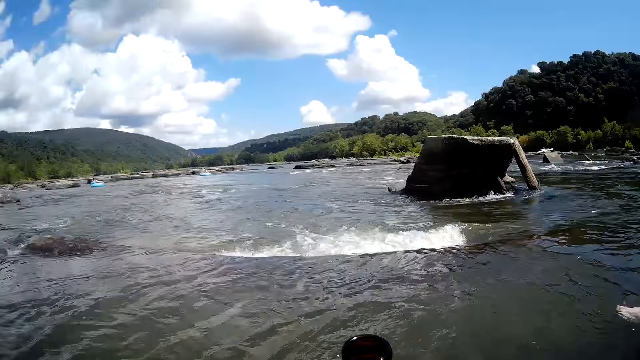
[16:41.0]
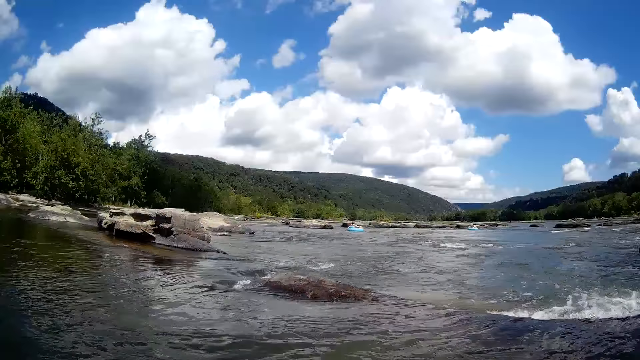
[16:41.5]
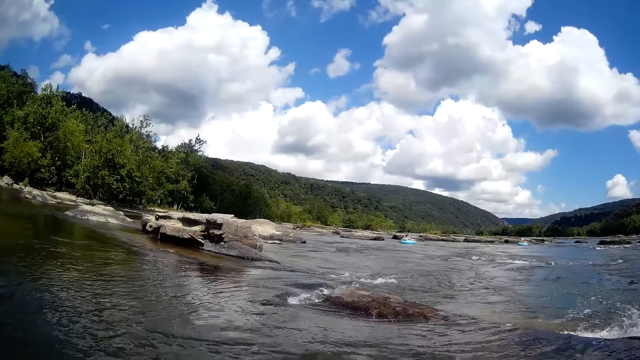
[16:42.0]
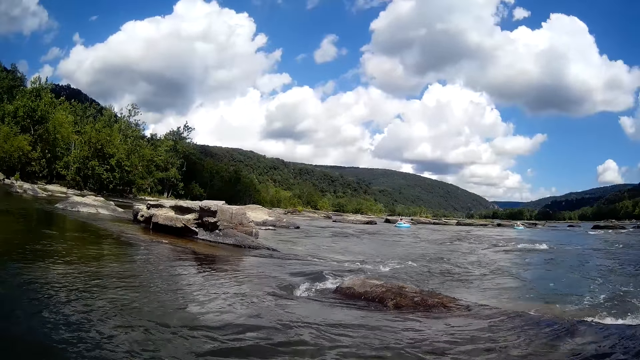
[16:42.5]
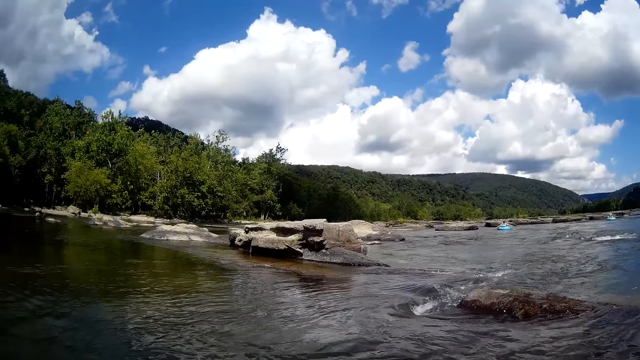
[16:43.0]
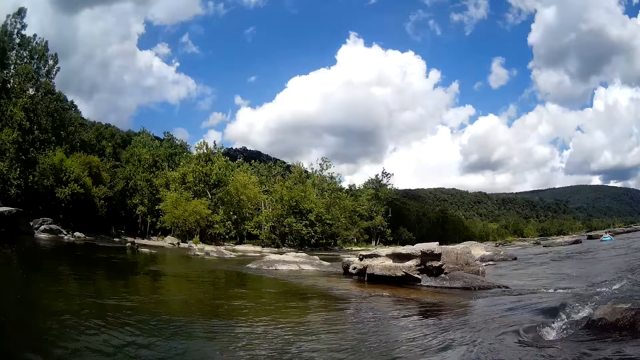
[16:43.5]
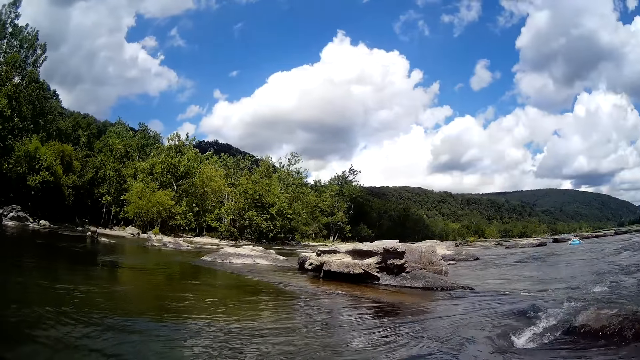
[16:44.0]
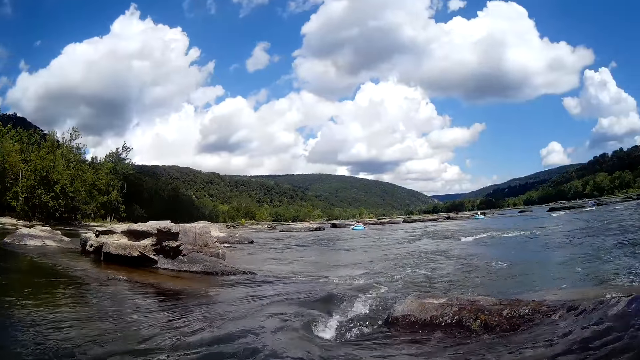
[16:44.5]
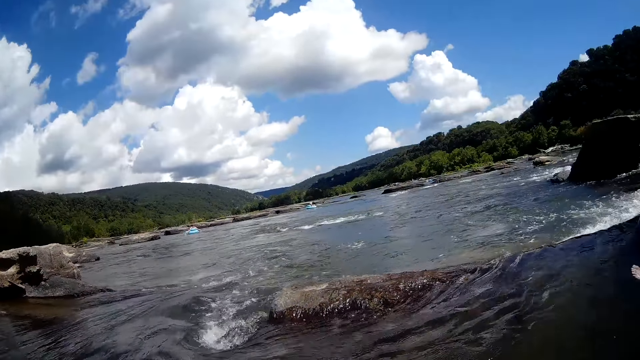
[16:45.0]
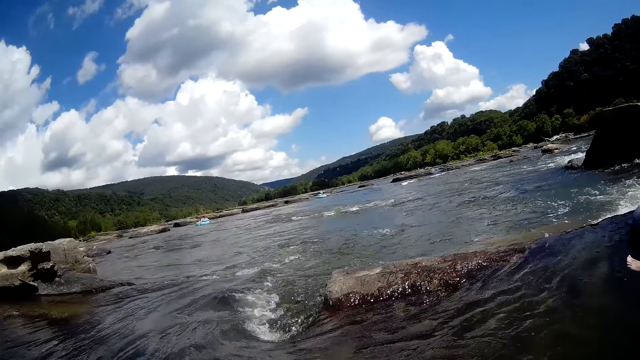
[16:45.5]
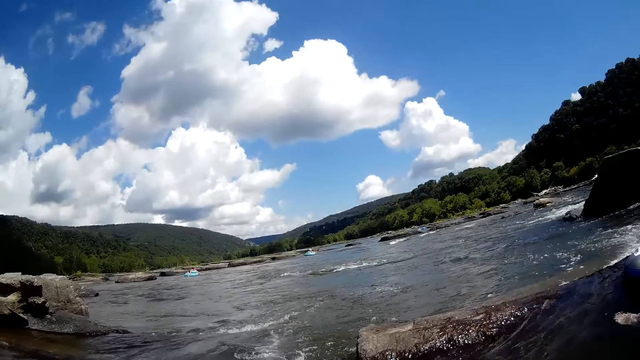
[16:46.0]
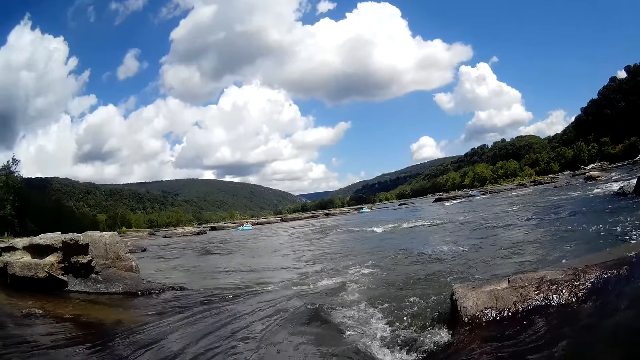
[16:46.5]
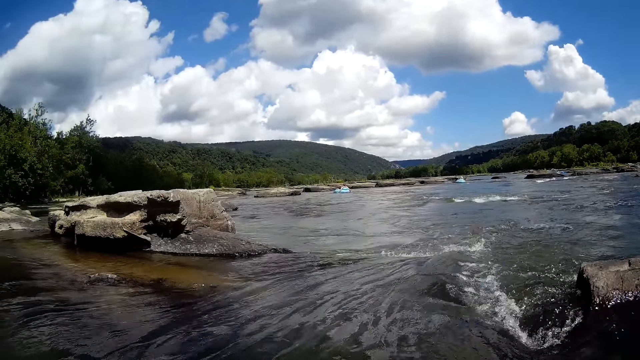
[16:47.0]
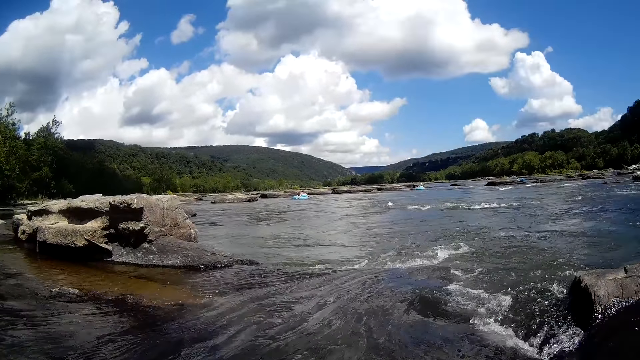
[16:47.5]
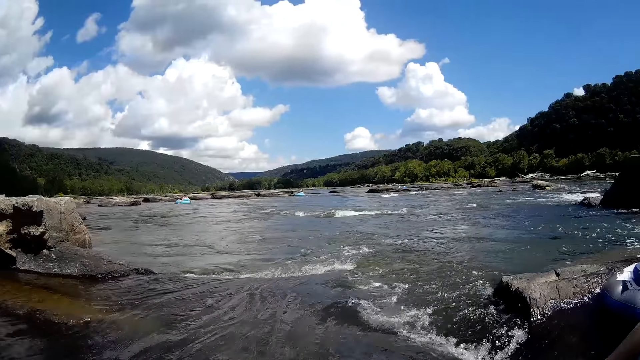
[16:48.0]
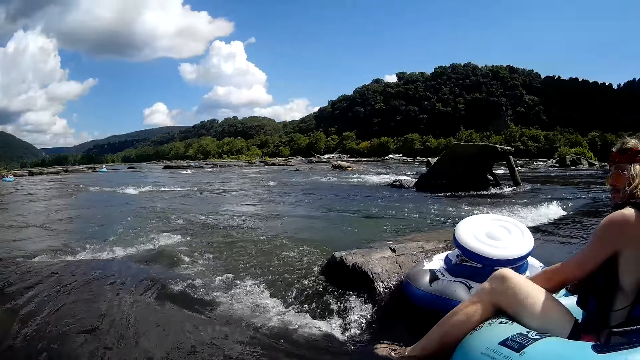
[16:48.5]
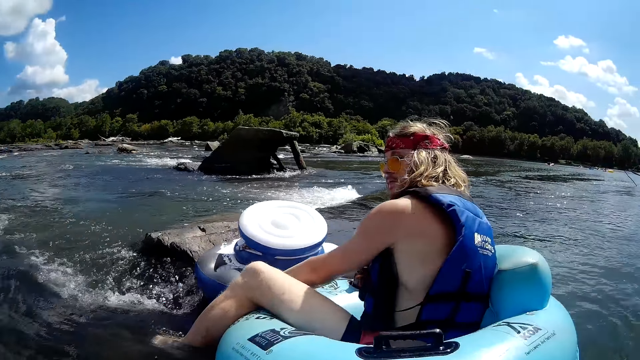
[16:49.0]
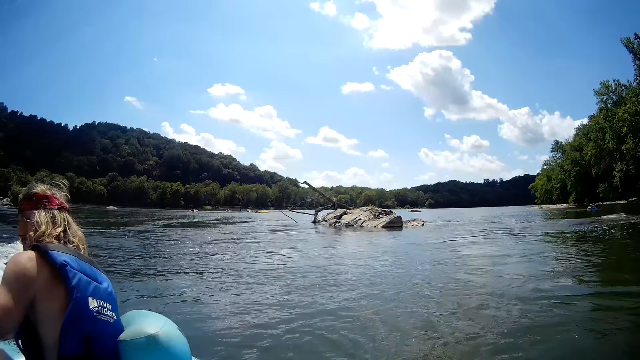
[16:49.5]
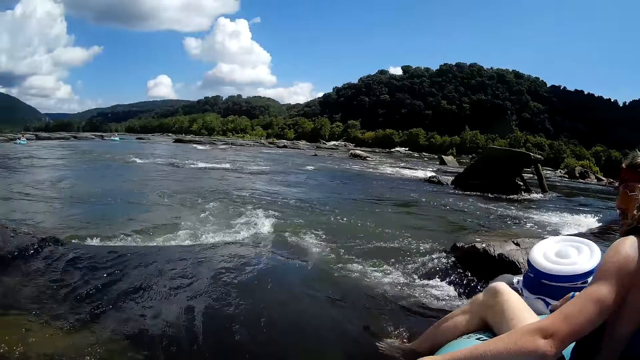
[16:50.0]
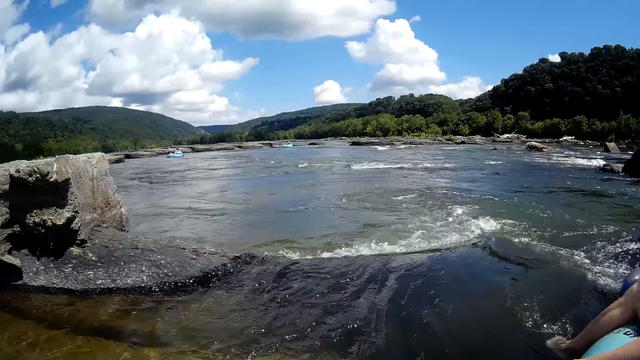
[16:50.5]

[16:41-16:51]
The camera wearer converses with a man. They look around the lake. The man moves on the lake.

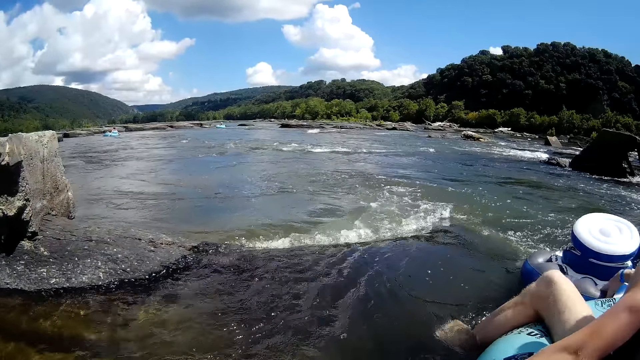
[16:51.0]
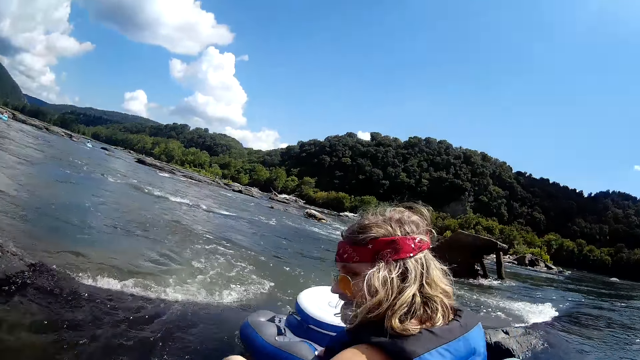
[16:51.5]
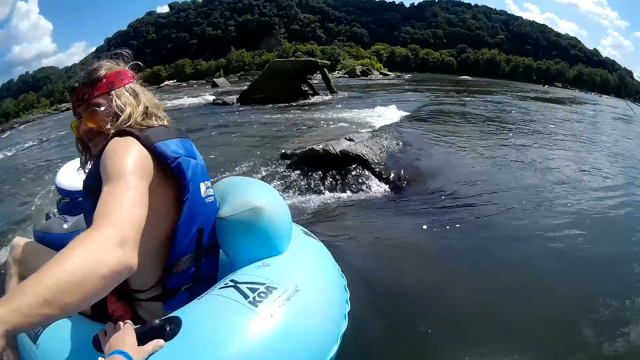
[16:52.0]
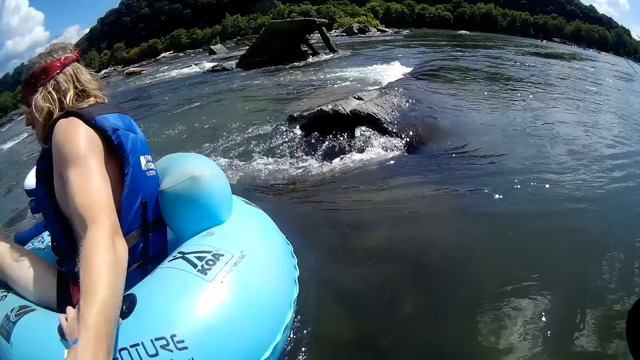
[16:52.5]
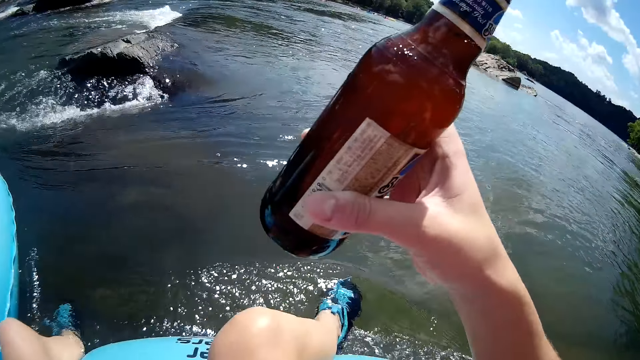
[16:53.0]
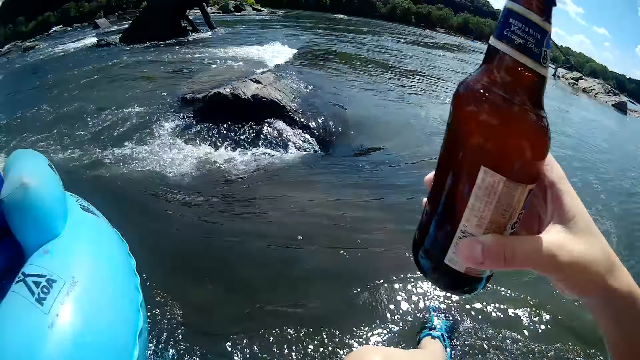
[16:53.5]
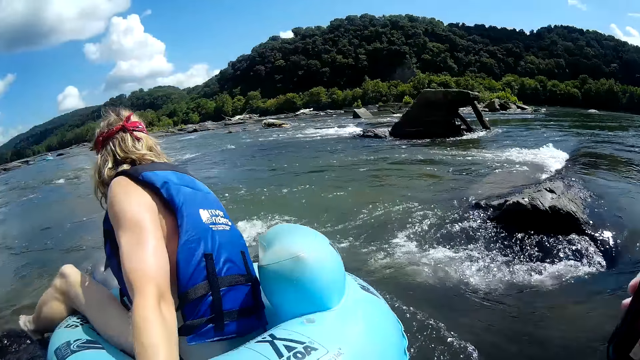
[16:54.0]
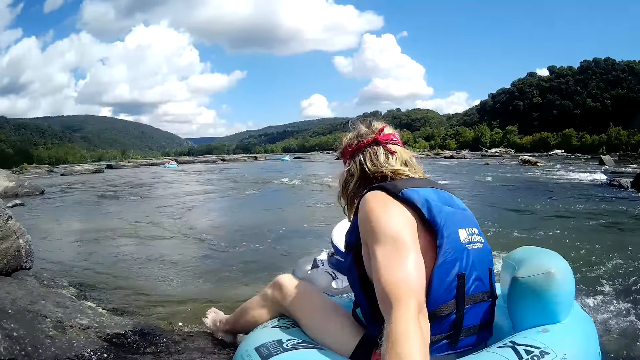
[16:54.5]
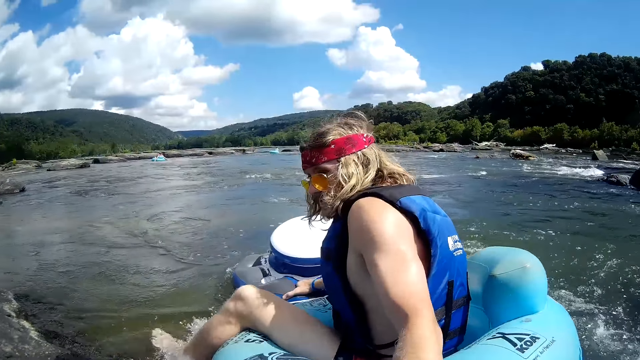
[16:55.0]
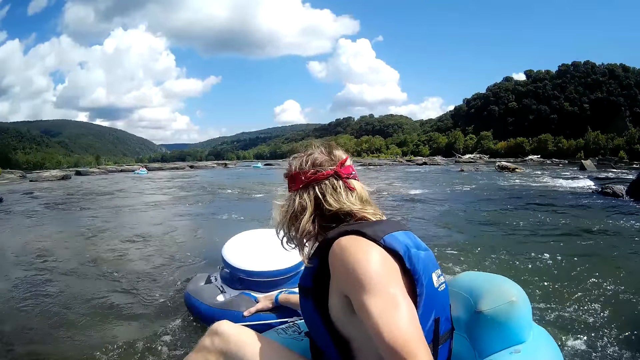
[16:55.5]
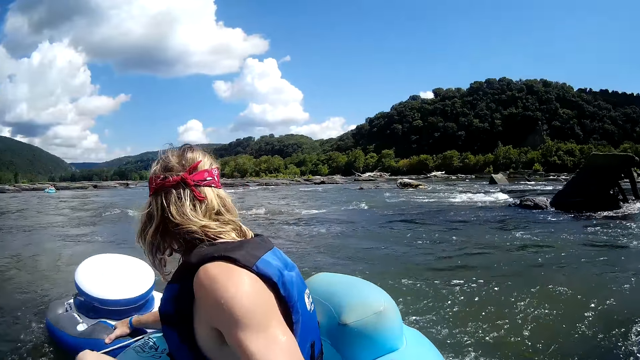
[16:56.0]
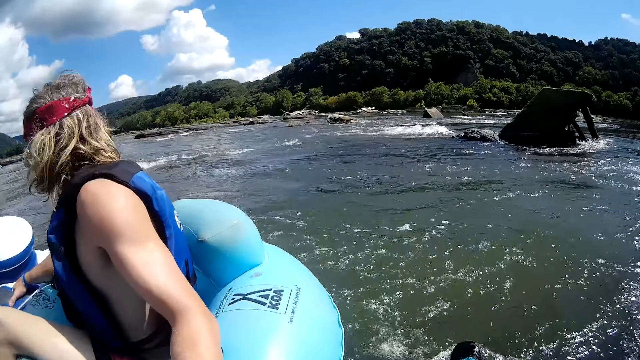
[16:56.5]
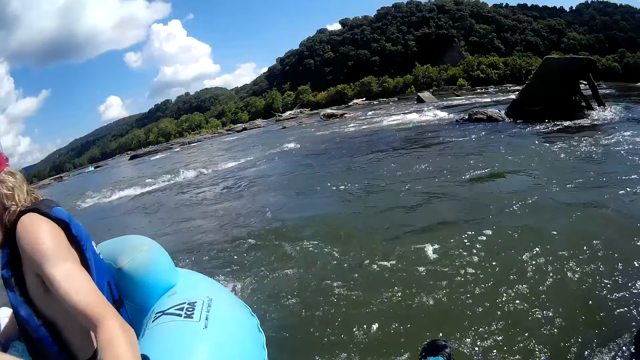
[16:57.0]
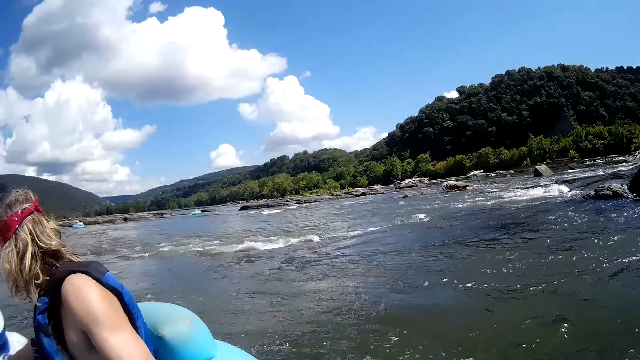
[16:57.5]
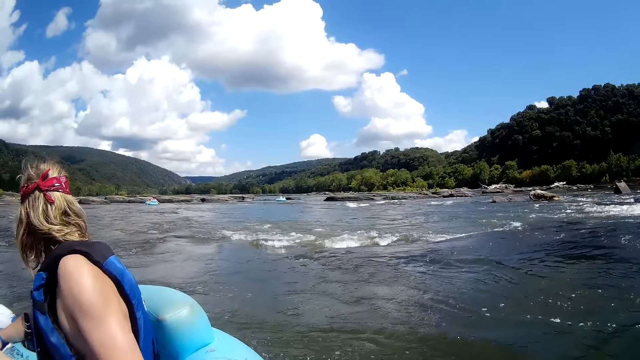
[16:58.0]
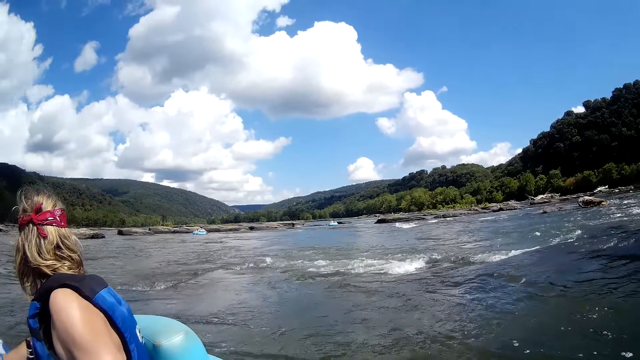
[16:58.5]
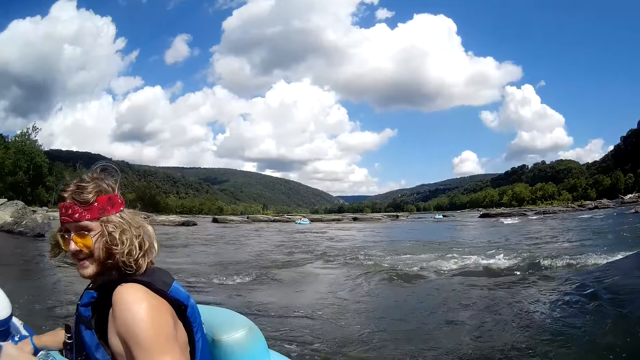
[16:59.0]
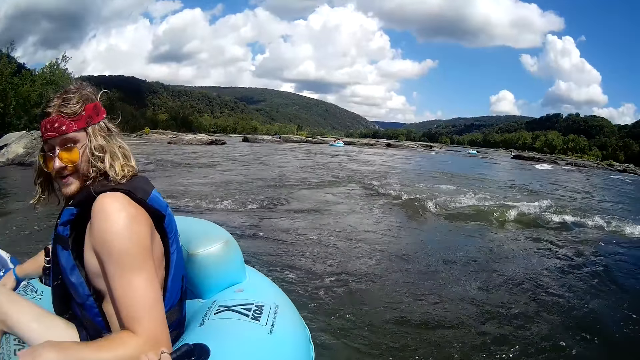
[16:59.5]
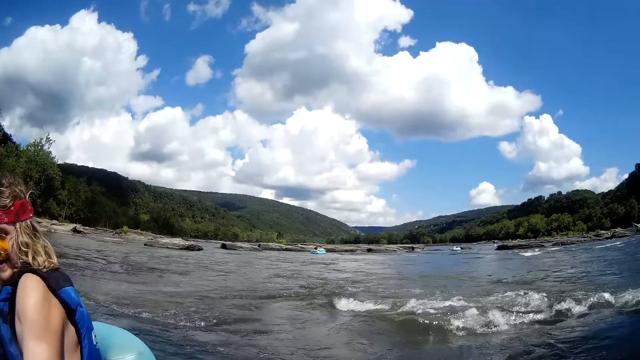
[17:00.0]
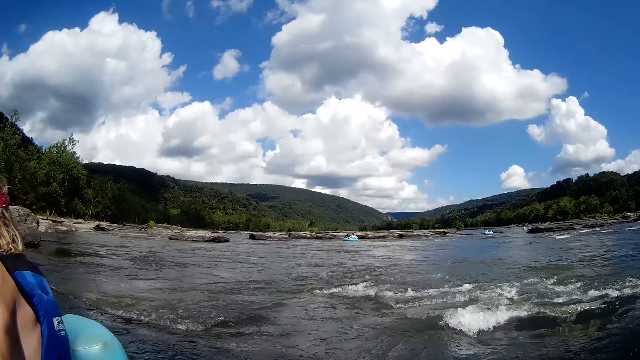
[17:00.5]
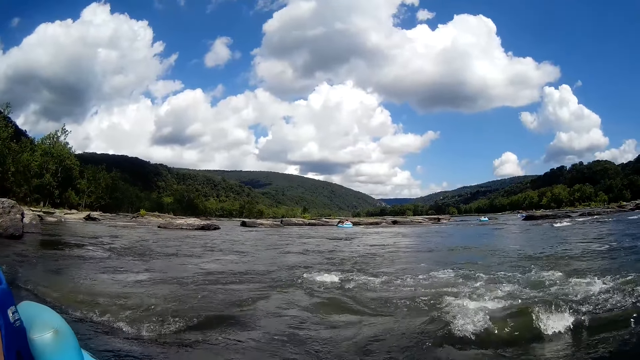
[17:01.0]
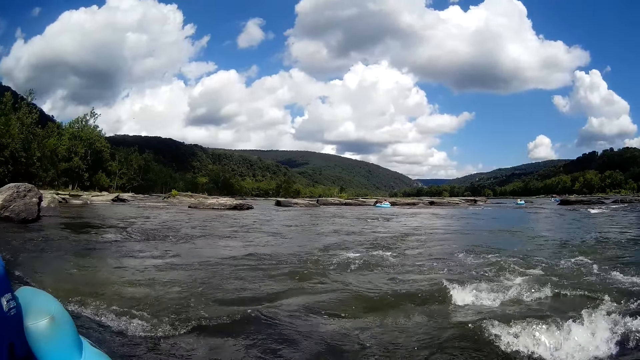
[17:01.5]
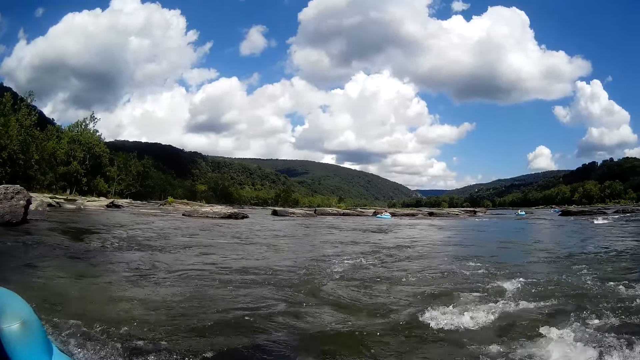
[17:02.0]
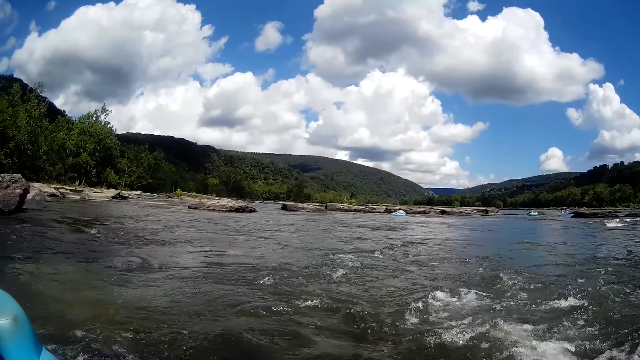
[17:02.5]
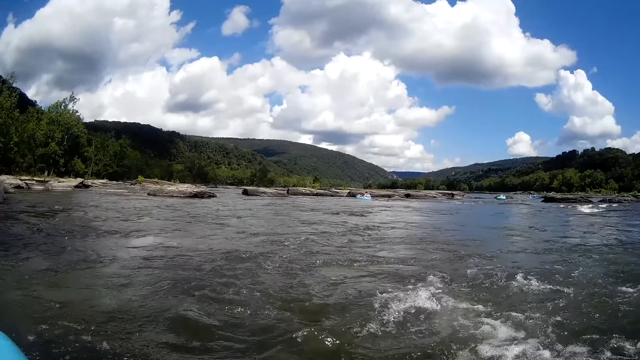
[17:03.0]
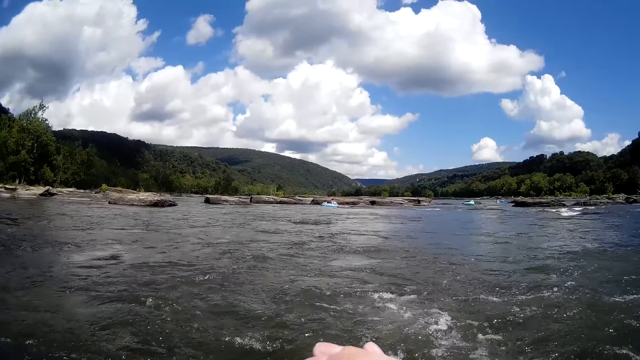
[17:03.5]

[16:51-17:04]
A man moves hands. The camera wearer holds a bottle. The man moves on the lake. The camera wearer looks around the lake.
